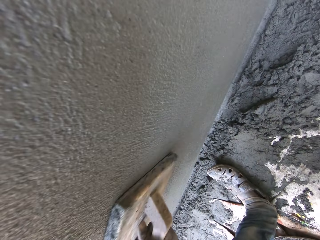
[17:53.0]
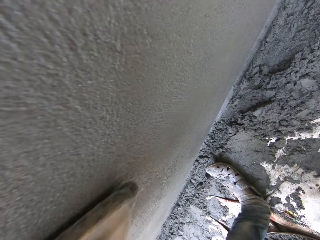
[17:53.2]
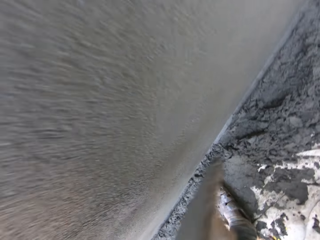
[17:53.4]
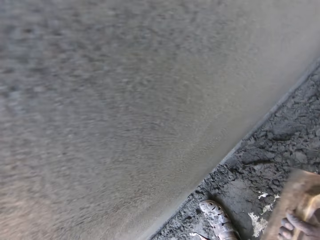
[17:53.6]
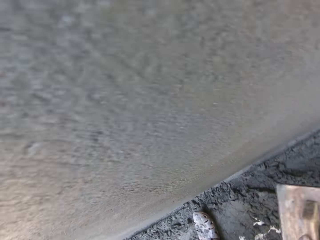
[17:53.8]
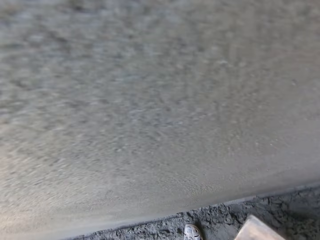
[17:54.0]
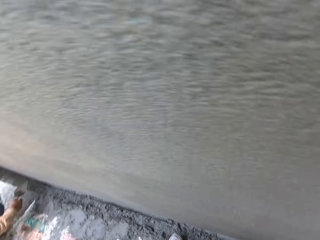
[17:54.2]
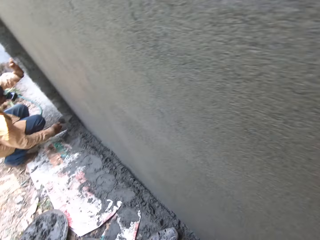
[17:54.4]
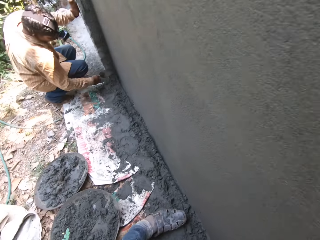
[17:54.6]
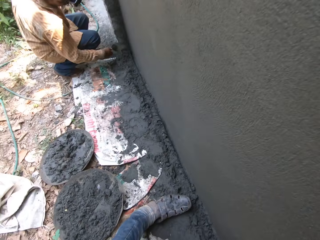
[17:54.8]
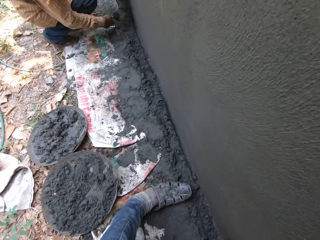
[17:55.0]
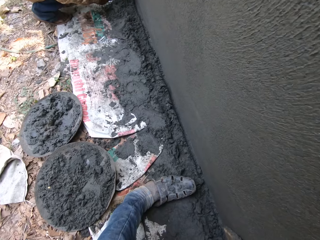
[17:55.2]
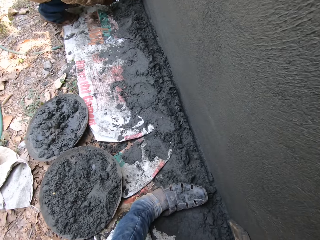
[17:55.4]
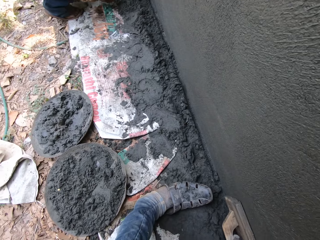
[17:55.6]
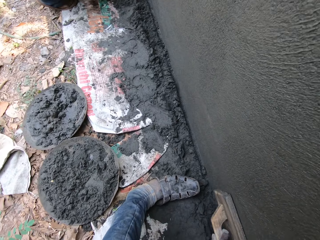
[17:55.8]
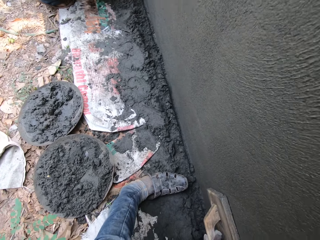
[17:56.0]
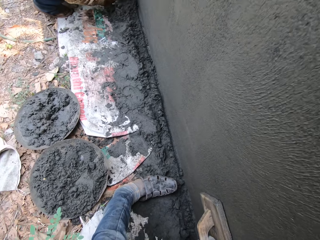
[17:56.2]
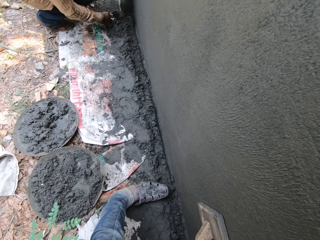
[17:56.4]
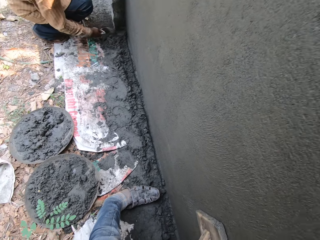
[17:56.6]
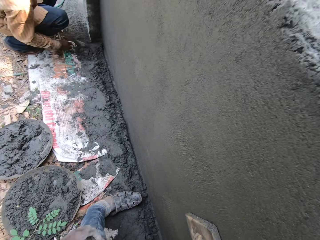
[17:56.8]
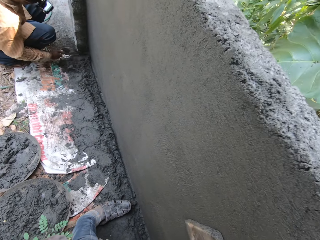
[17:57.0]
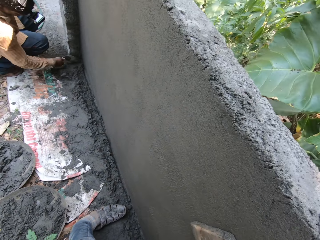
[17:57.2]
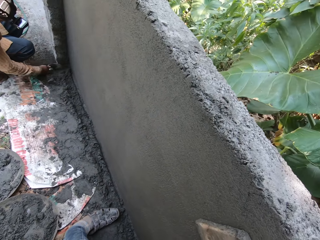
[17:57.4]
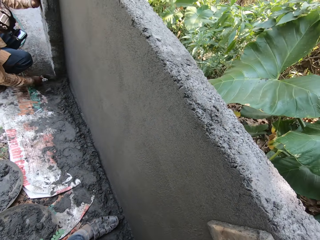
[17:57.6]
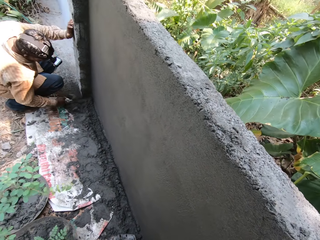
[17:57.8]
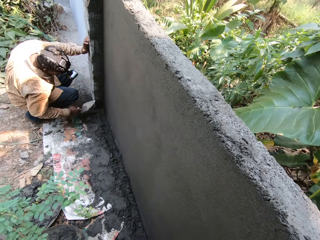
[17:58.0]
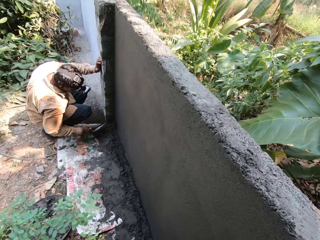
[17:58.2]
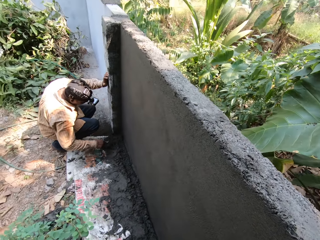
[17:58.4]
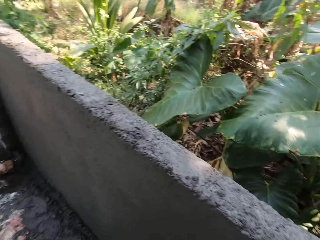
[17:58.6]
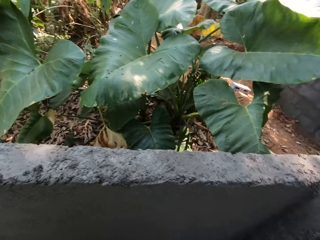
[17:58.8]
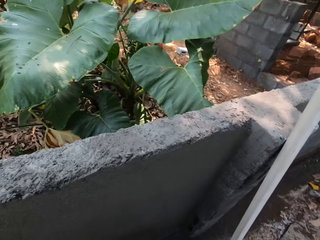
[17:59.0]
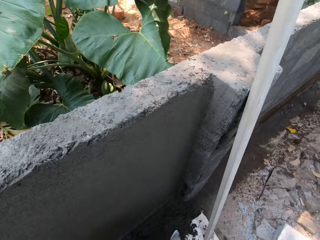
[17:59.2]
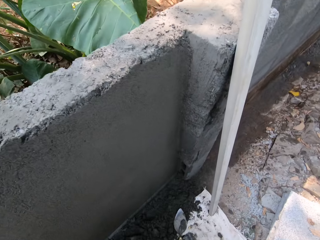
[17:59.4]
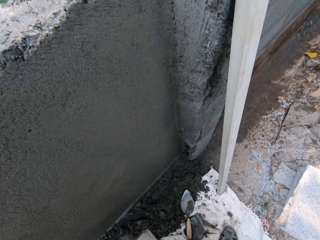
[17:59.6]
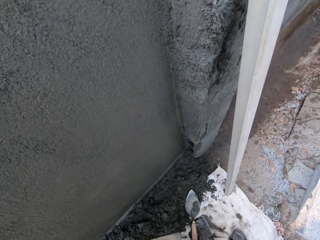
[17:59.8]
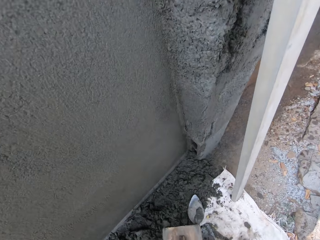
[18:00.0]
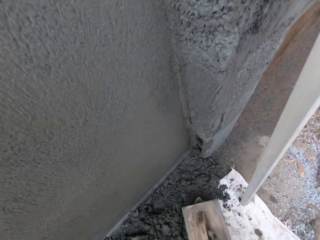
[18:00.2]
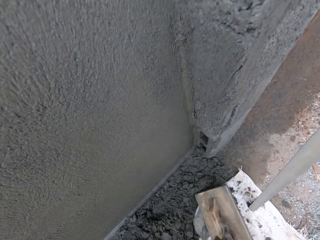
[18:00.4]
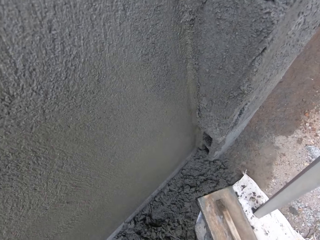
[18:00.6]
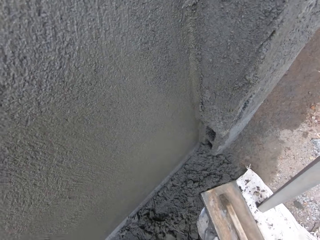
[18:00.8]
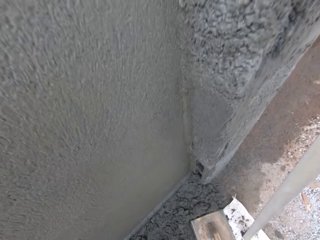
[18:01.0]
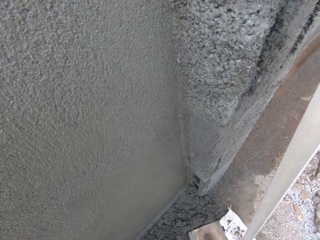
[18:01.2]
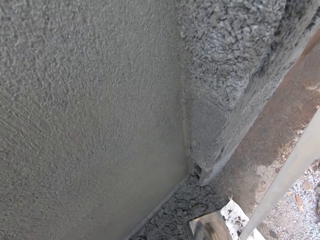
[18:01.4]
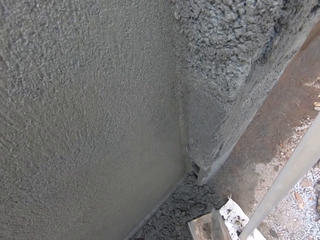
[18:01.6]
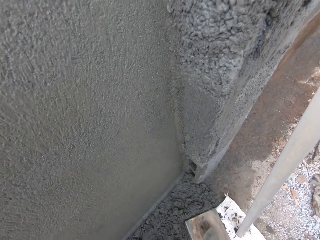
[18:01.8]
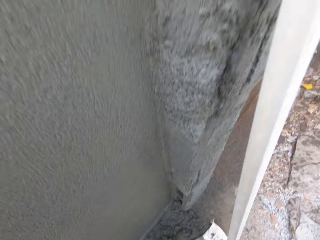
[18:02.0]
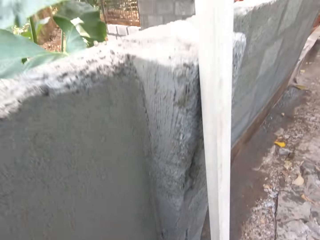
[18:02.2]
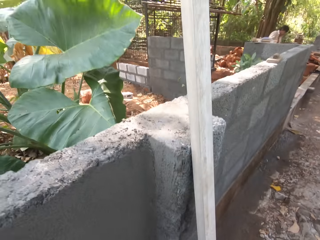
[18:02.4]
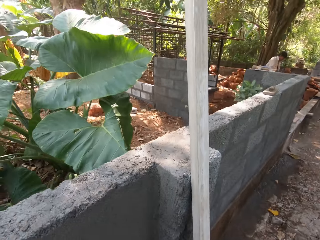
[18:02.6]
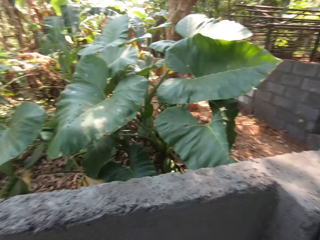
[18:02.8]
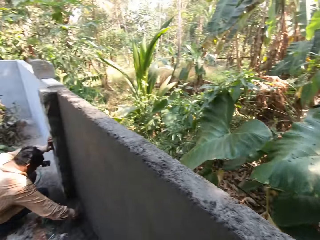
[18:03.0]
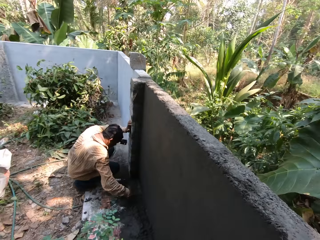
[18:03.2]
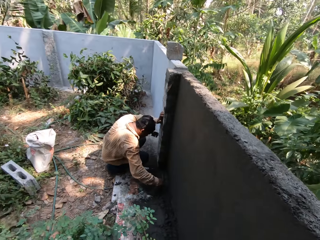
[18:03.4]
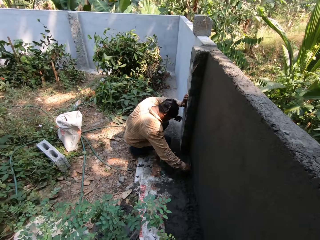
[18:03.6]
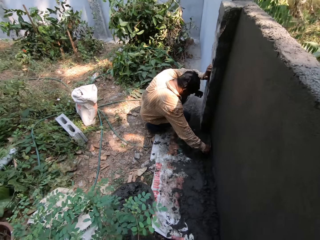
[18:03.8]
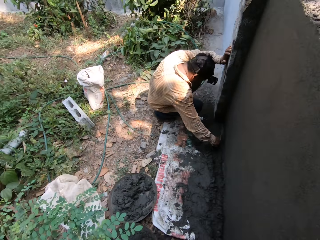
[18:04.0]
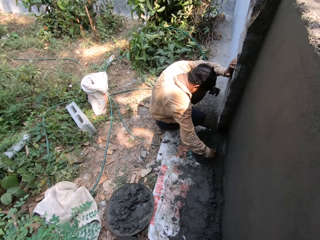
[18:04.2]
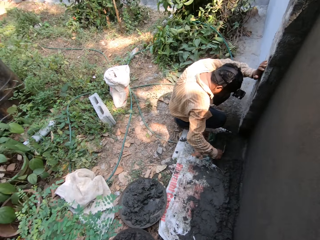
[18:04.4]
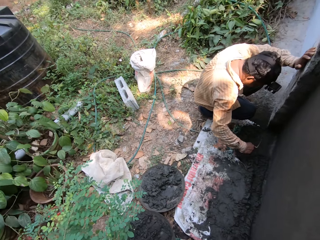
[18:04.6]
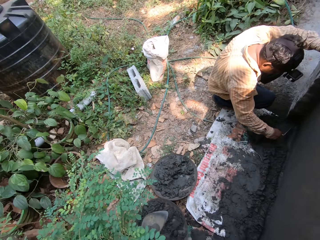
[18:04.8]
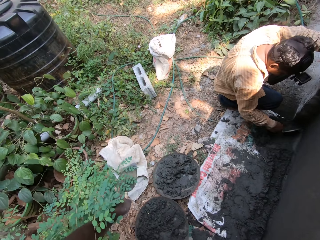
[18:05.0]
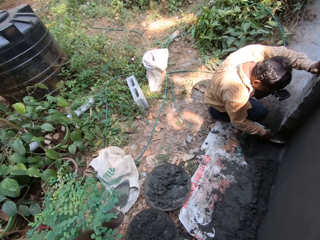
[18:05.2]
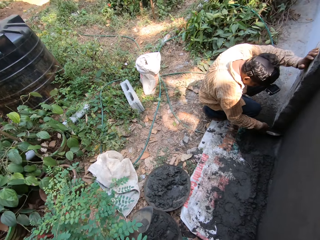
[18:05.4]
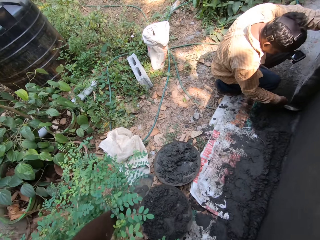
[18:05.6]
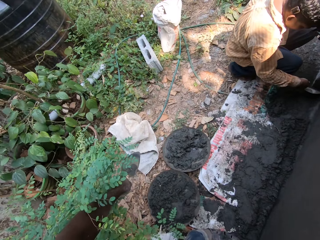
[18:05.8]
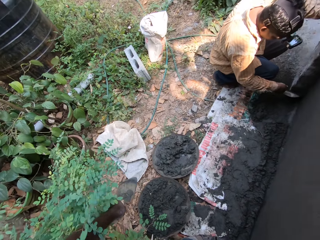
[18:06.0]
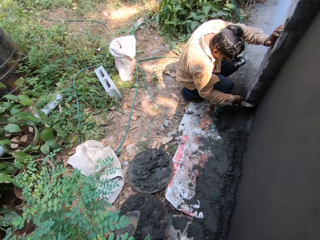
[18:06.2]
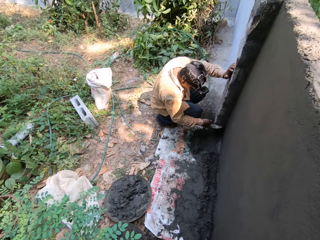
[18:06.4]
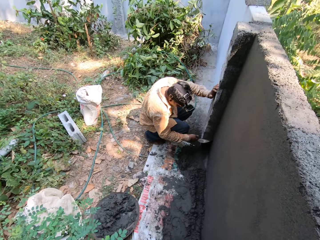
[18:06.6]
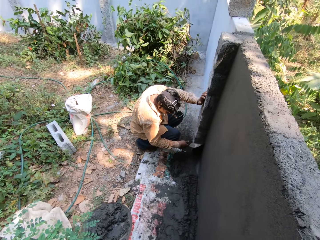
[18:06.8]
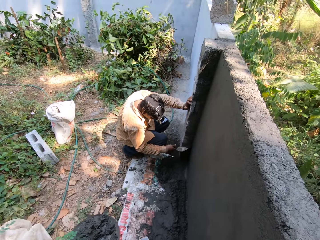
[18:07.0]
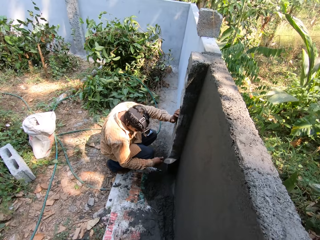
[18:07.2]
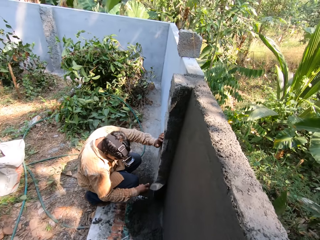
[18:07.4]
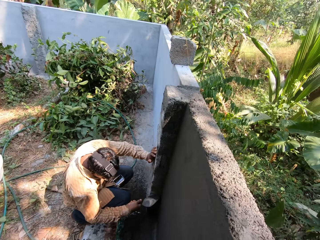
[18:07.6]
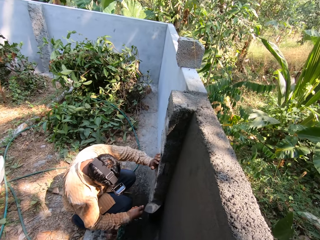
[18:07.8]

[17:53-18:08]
The camera wearer smoothens the wall with the wooden trowel in his left hand. A man packs the cement mortar on the ground with the trowel in his right hand. The camera wearer drops the wooden trowel on the ground with his right hand. He hits the wooden trowel with the trowel in his right hand. The man interacts with the camera wearer. The man packs the cement mortar on the ground with the trowel in his right hand. The man scrapes some cement mortar from the wall with the trowel in his right hand.

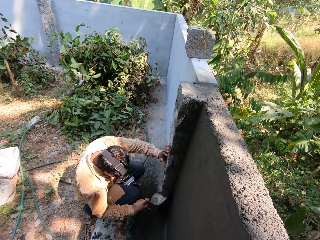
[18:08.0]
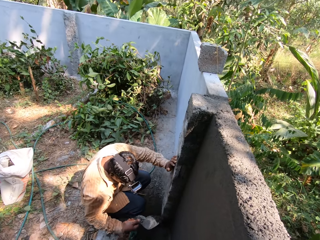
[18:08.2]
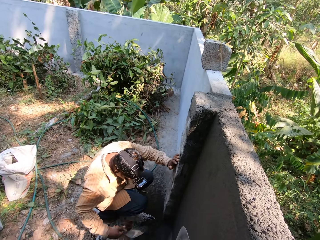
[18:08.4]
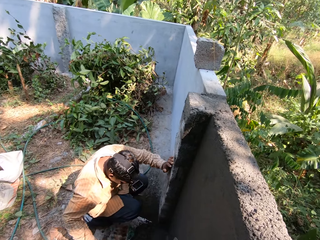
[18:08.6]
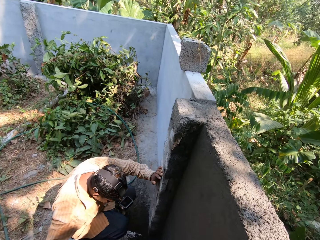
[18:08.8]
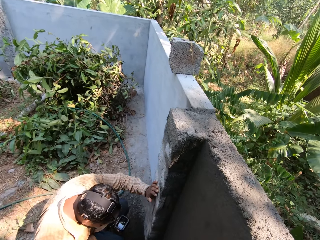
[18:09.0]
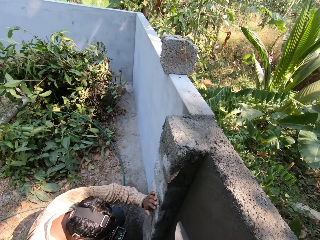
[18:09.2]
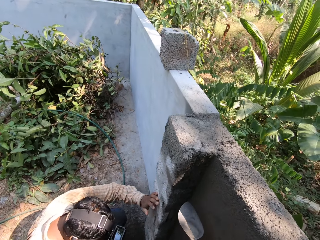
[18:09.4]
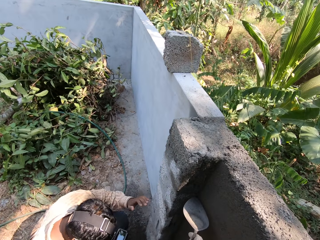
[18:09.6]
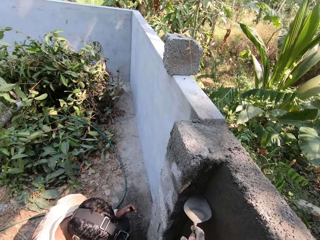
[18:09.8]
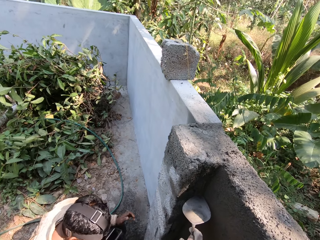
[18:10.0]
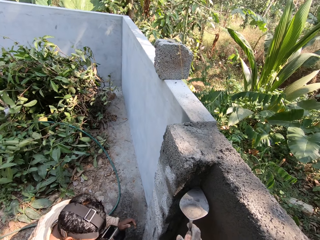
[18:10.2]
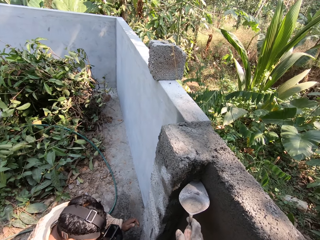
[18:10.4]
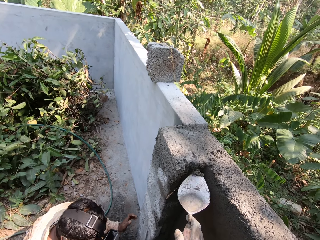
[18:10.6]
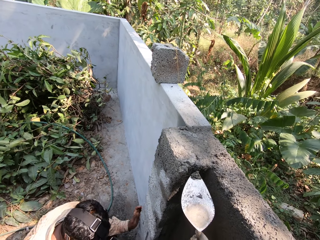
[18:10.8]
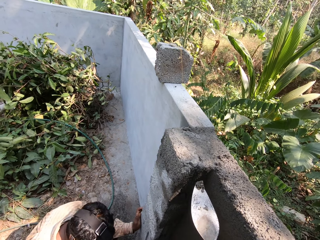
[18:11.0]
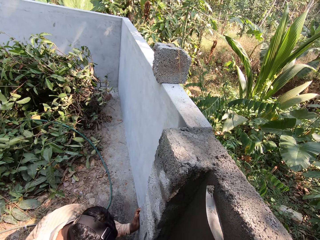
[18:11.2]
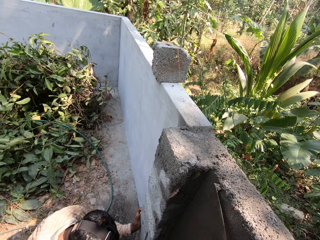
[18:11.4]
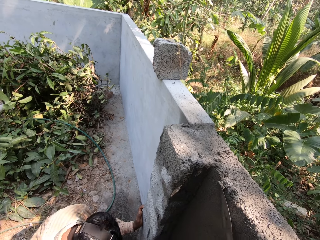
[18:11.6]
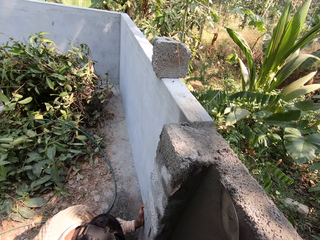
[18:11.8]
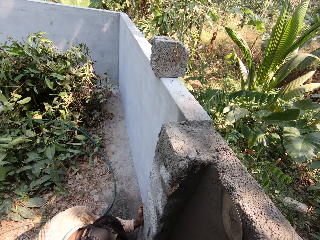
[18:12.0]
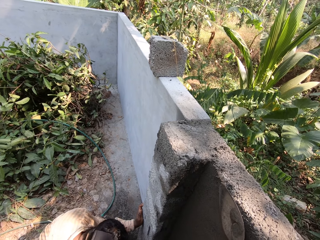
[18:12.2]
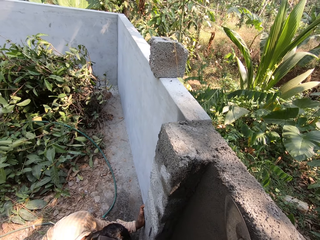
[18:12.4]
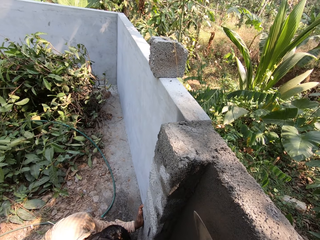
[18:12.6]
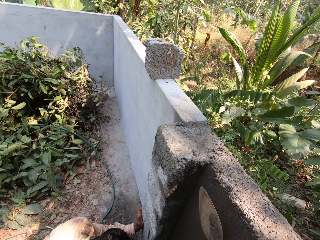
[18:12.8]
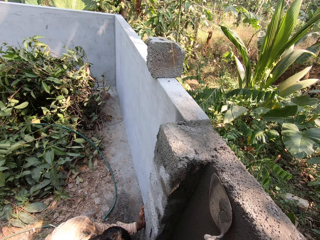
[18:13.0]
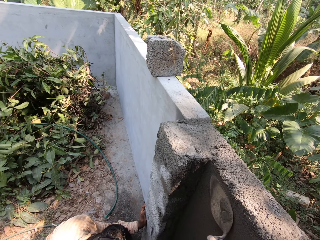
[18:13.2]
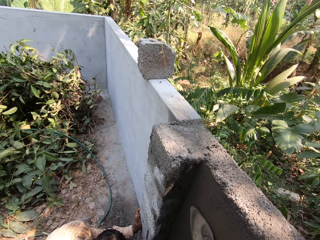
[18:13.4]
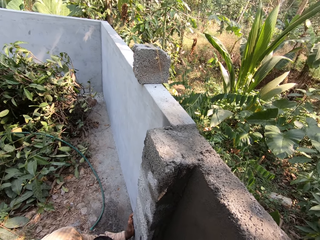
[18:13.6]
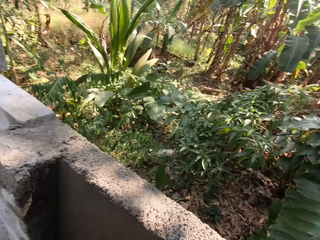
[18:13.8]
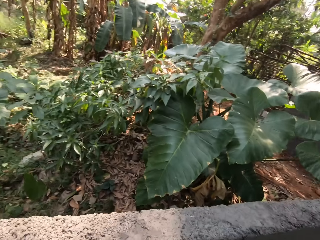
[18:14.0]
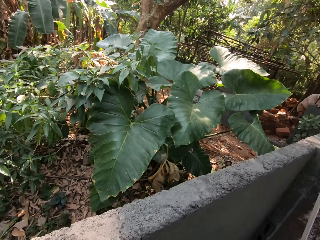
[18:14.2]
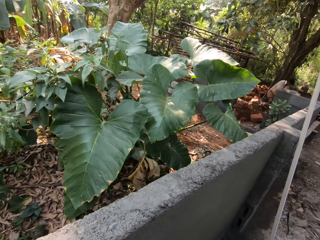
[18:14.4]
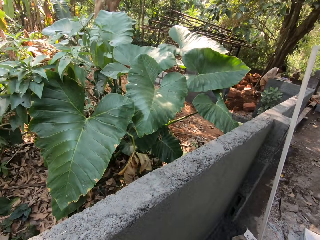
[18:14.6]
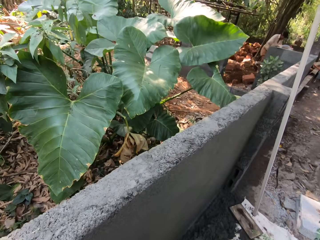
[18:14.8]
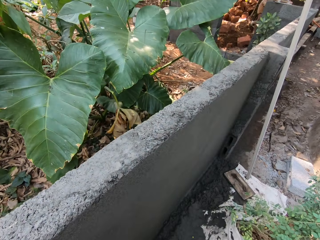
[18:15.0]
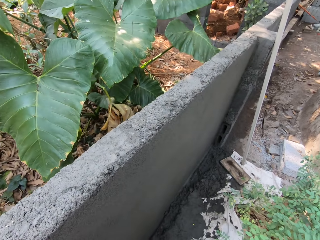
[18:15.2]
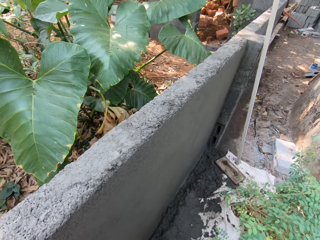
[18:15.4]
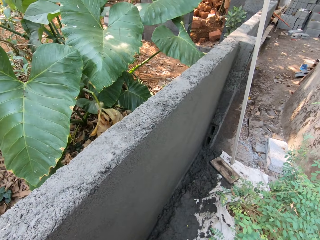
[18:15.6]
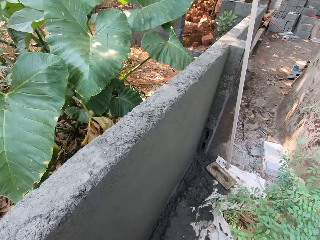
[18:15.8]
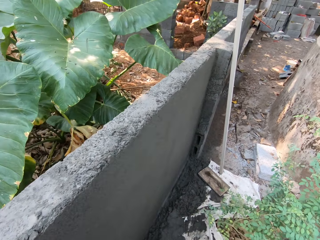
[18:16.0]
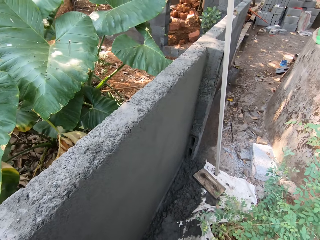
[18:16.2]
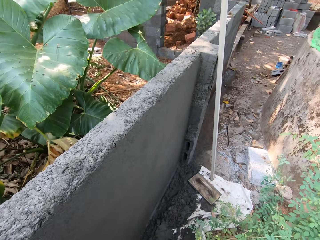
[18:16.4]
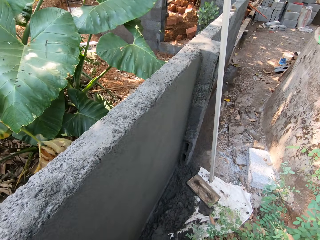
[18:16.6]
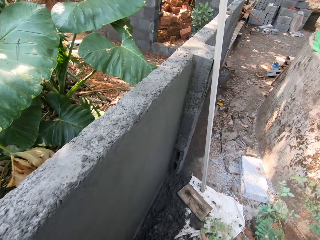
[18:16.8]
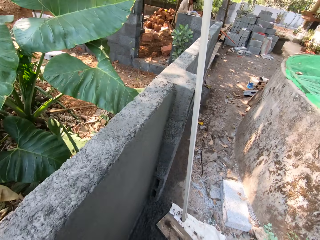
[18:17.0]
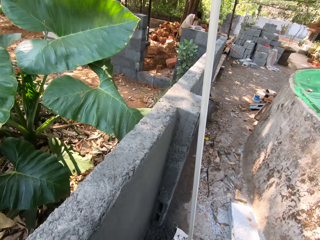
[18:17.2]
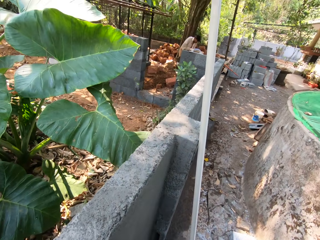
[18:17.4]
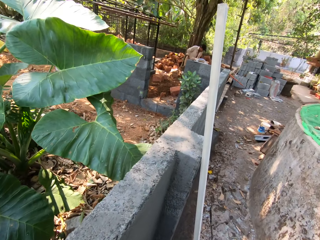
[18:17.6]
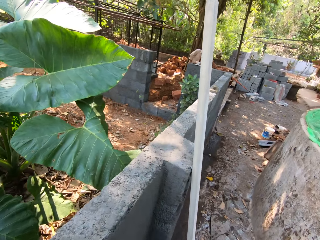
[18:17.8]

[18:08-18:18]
The man pours the cement mortar on the ground with the trowel in his right hand. The camera wearer smoothens the wall with the trowel in his right hand. He walks along the wall.
